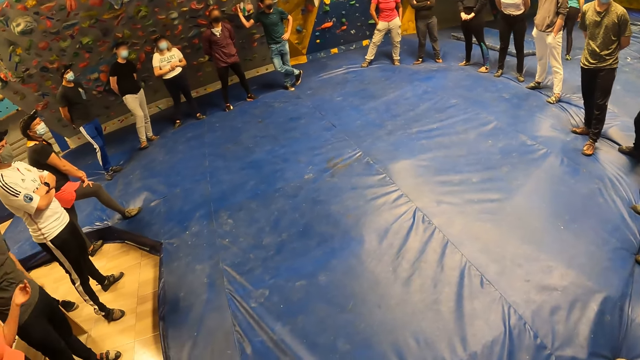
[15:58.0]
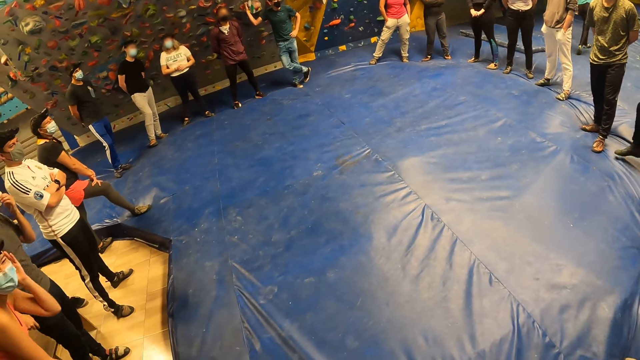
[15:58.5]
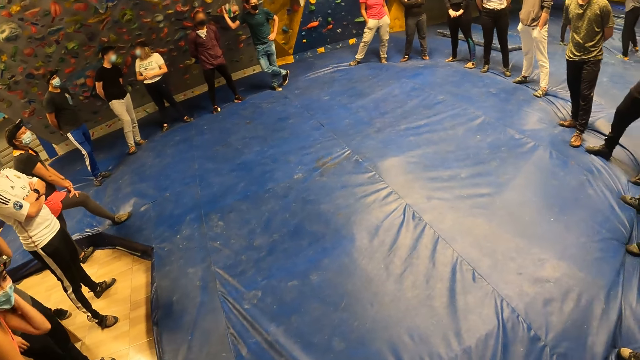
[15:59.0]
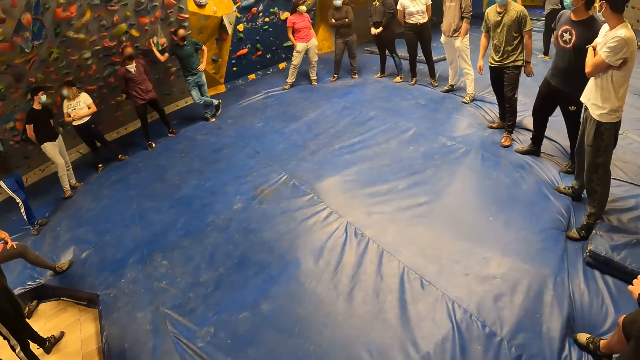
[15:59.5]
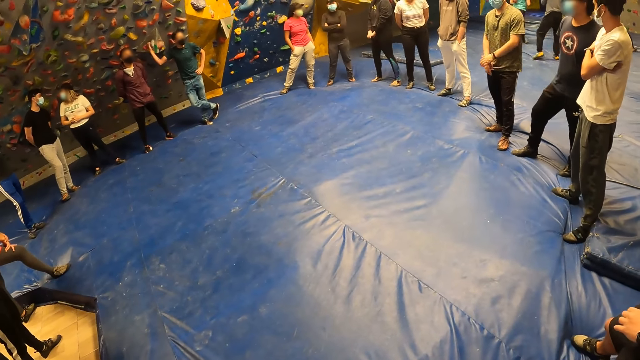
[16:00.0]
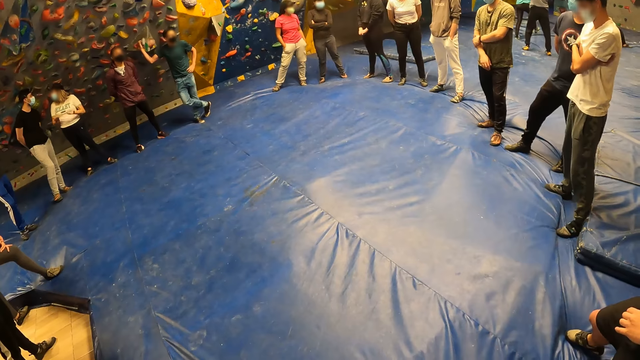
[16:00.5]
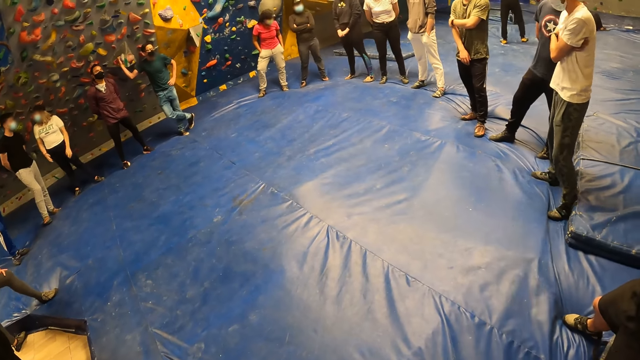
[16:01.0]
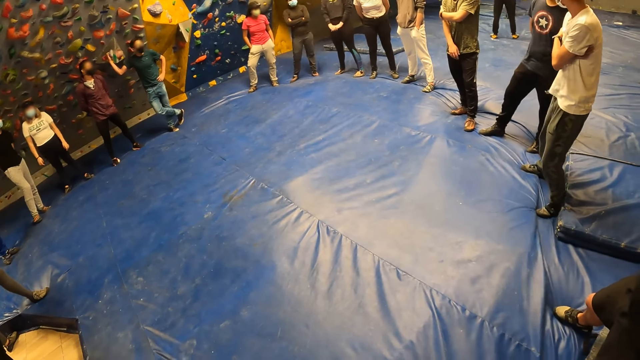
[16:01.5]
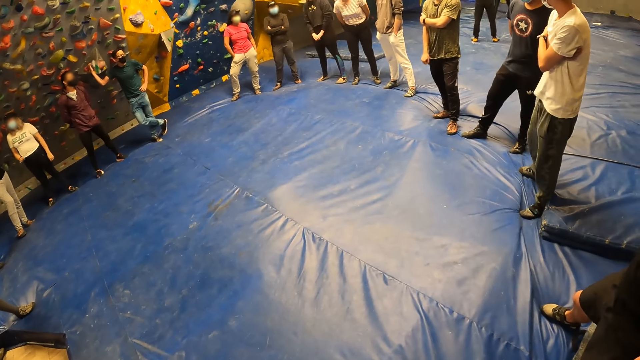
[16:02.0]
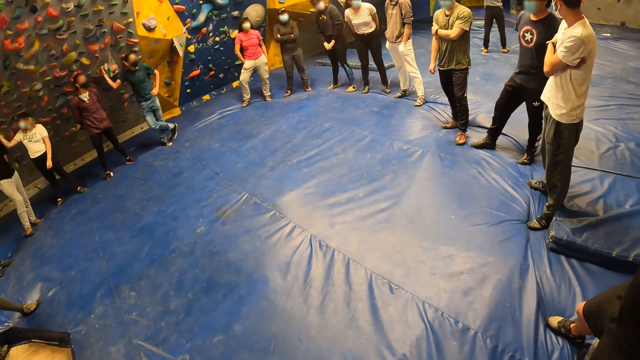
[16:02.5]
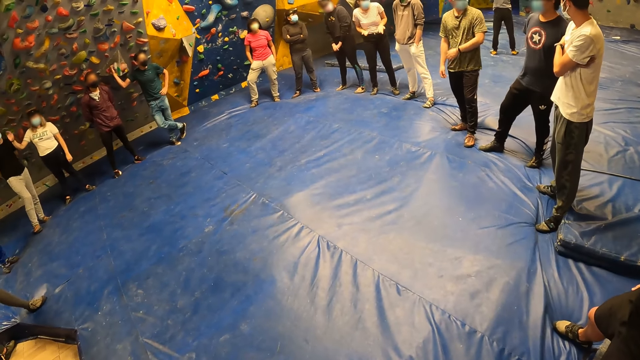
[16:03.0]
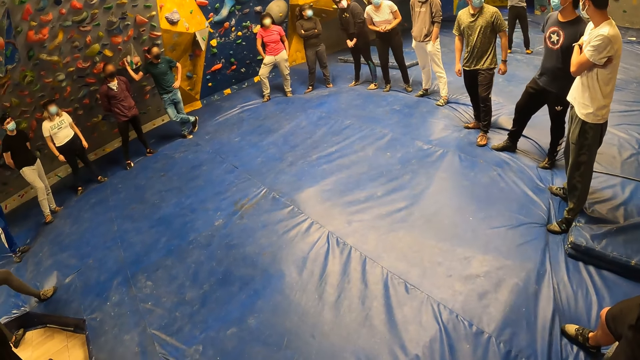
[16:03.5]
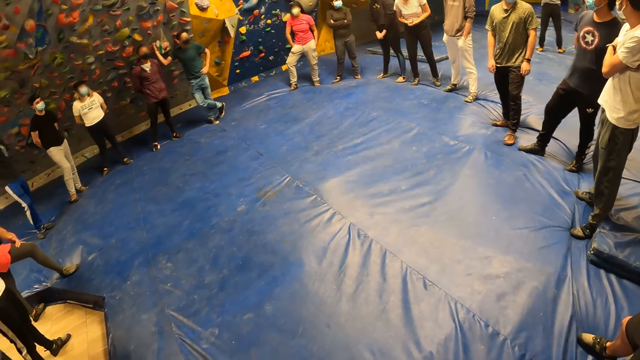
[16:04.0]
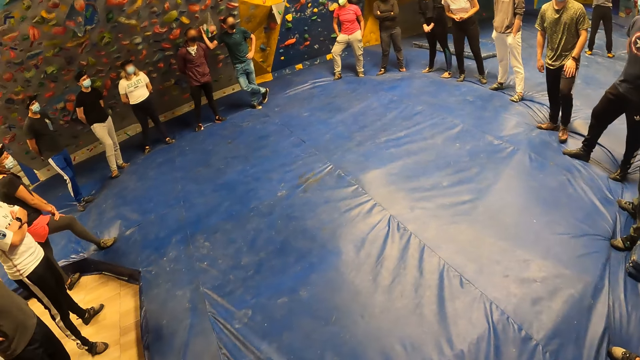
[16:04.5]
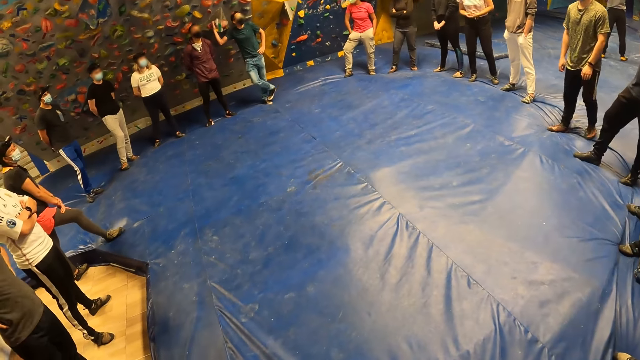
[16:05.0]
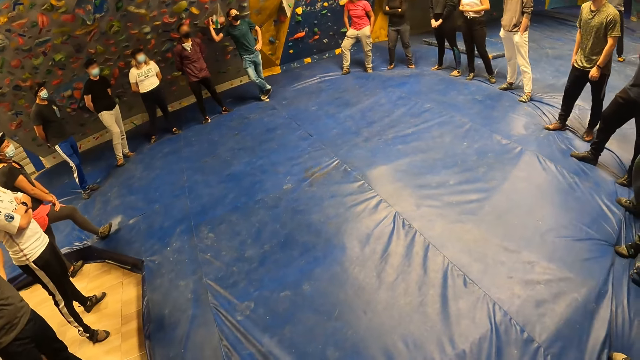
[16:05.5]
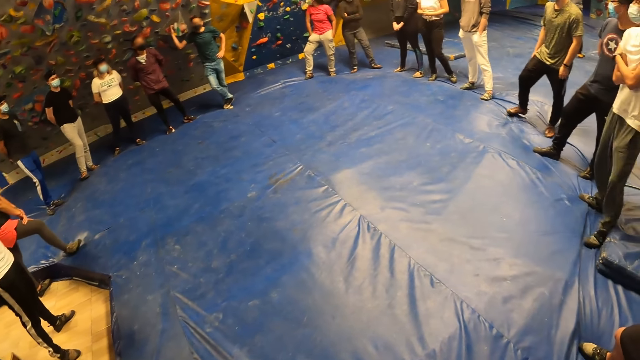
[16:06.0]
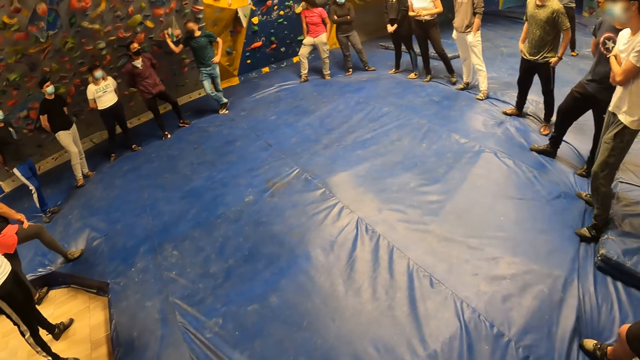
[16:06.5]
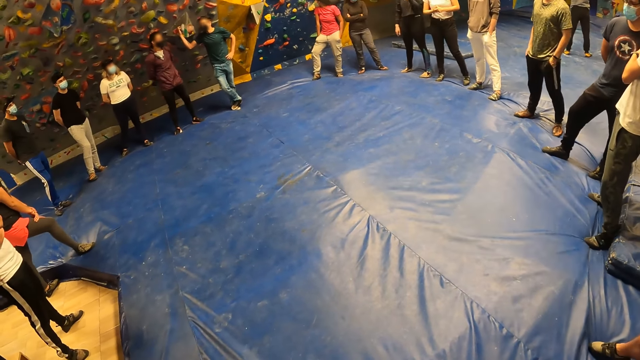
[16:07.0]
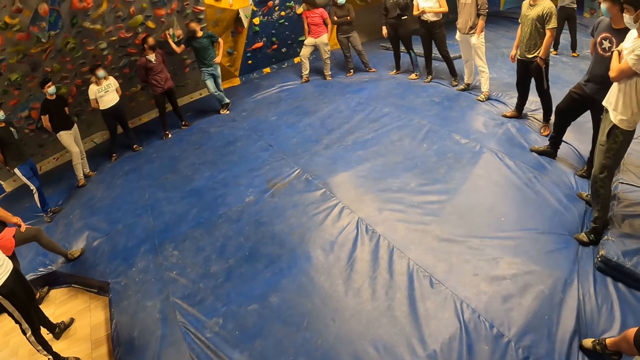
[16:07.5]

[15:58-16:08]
The camera wearer does something.

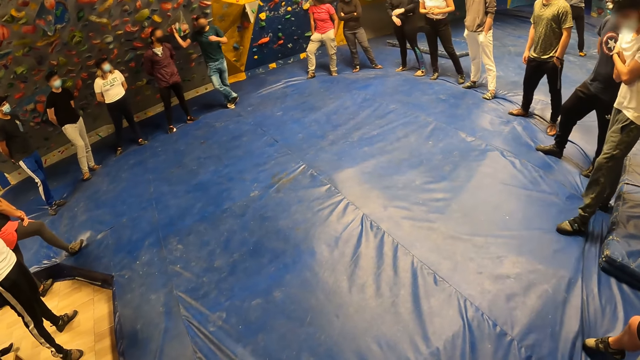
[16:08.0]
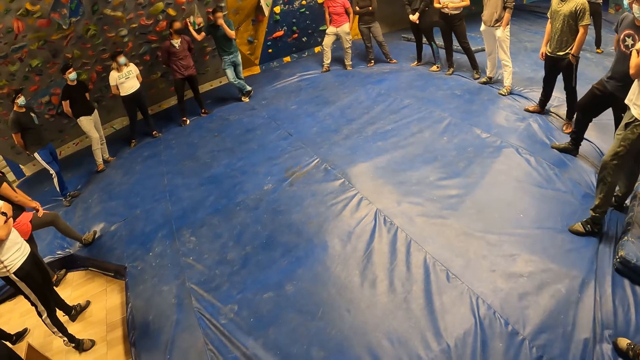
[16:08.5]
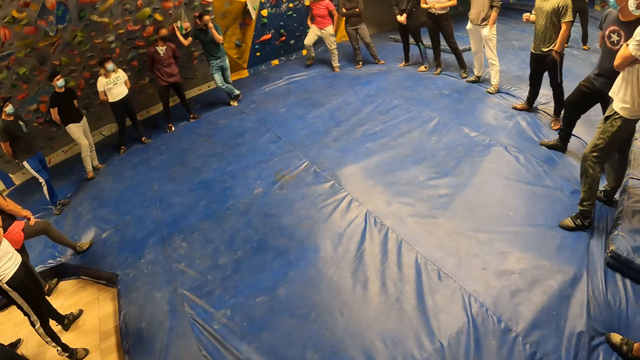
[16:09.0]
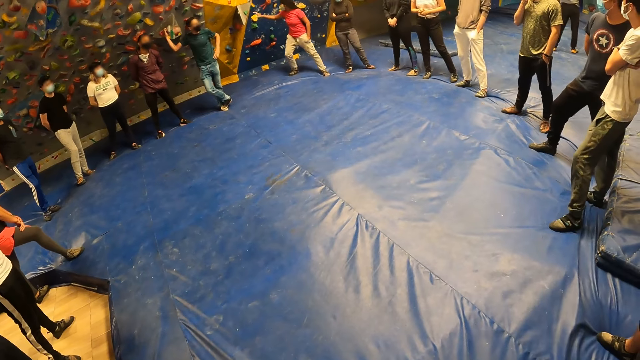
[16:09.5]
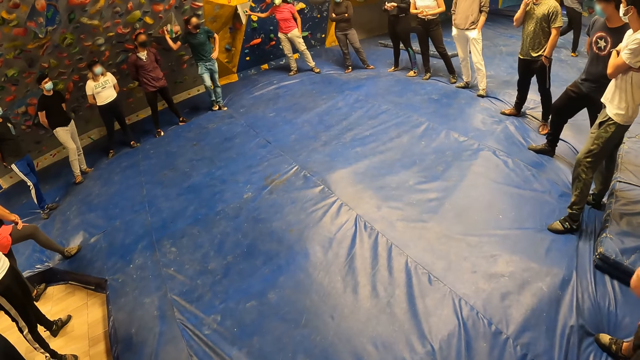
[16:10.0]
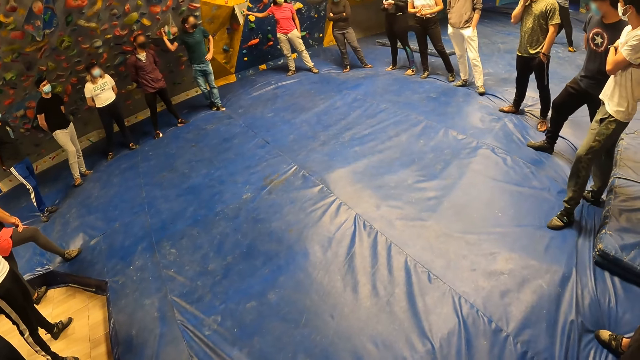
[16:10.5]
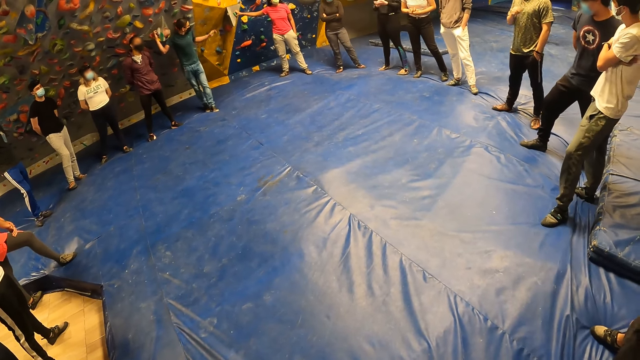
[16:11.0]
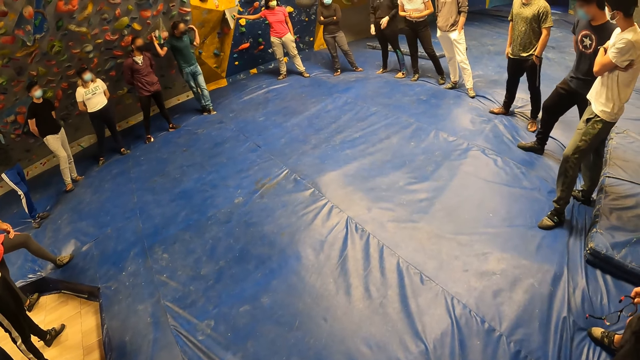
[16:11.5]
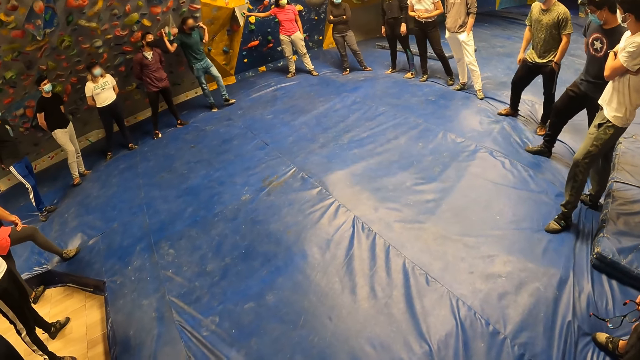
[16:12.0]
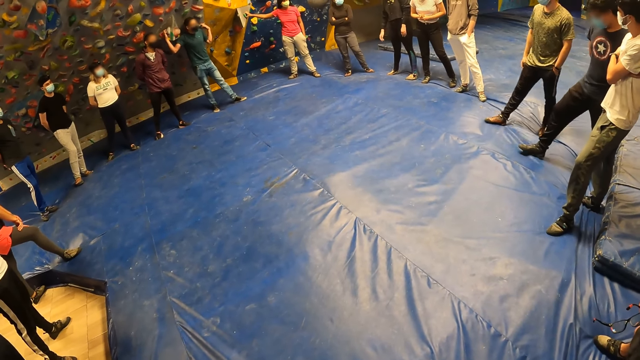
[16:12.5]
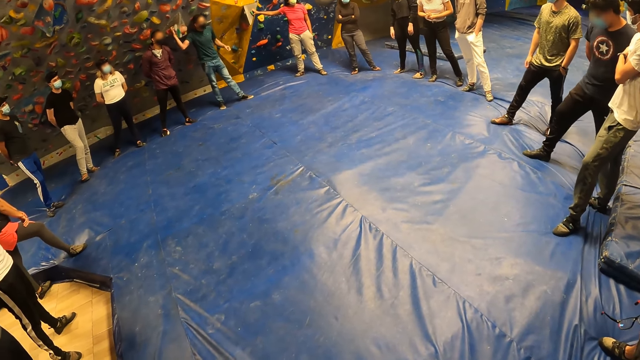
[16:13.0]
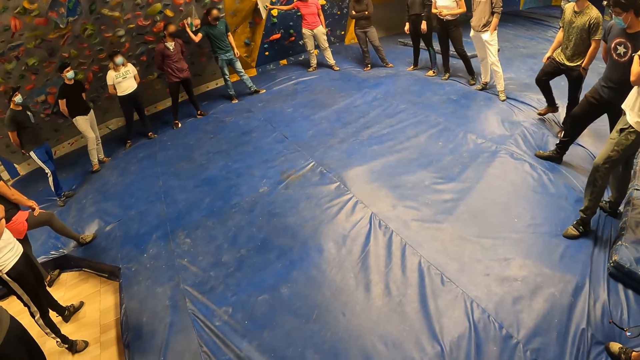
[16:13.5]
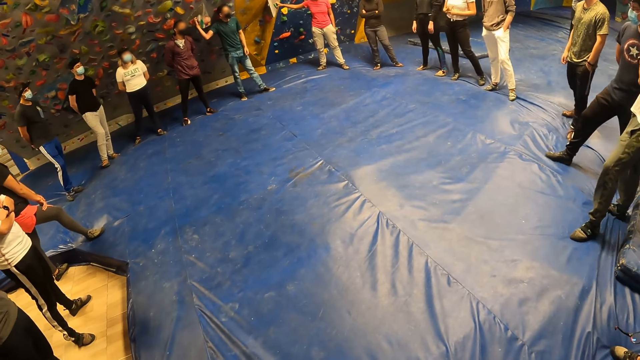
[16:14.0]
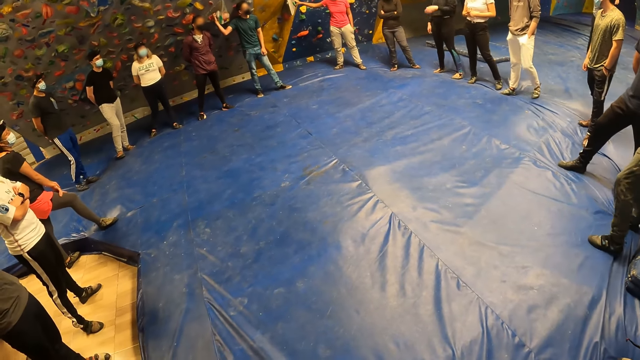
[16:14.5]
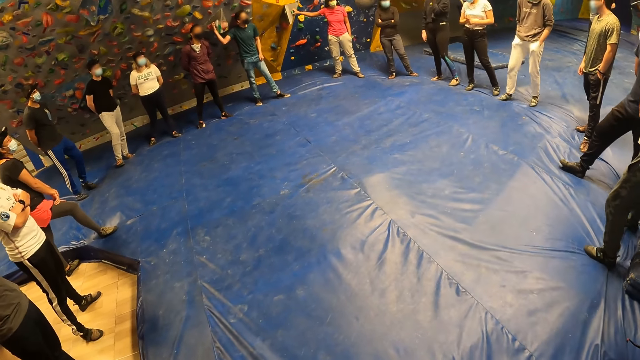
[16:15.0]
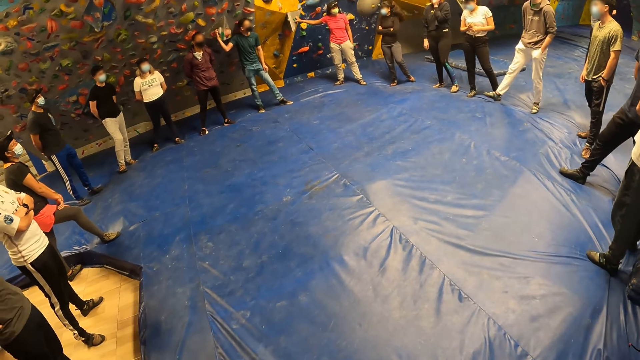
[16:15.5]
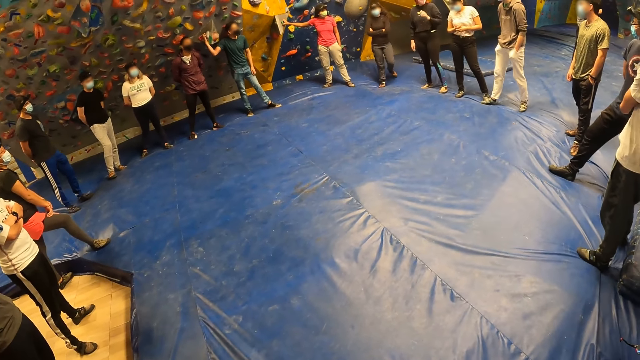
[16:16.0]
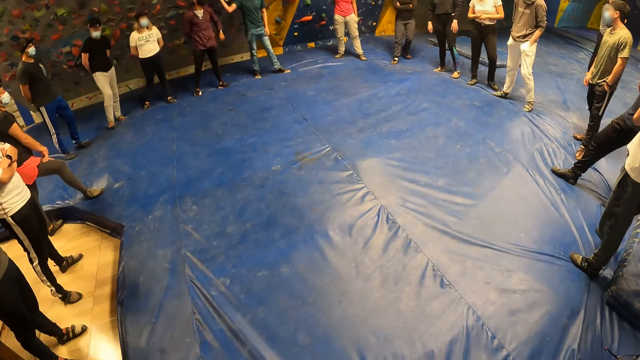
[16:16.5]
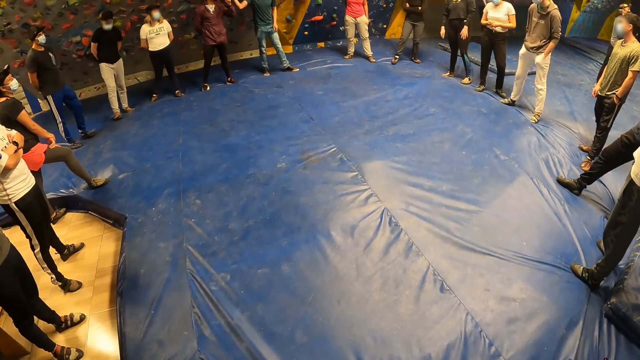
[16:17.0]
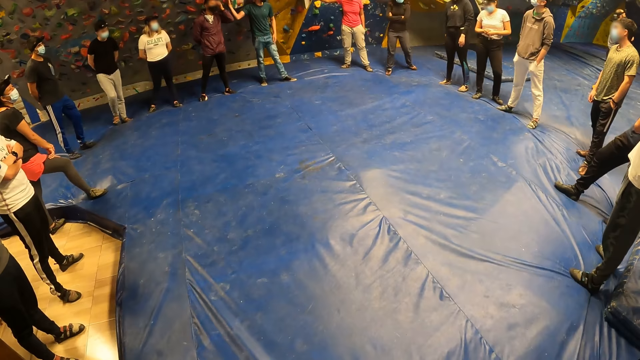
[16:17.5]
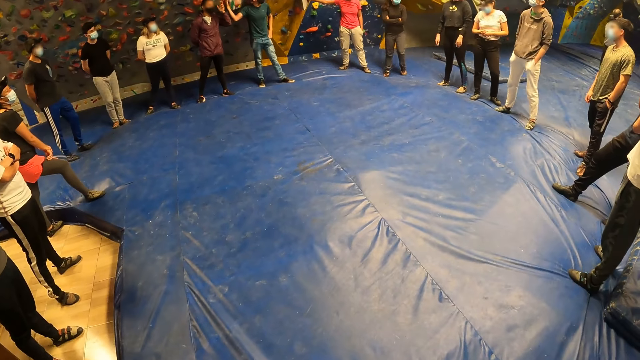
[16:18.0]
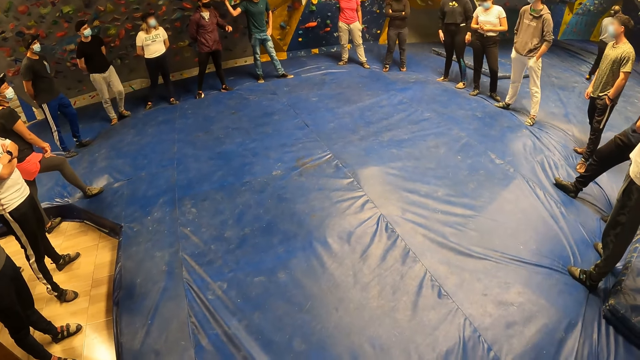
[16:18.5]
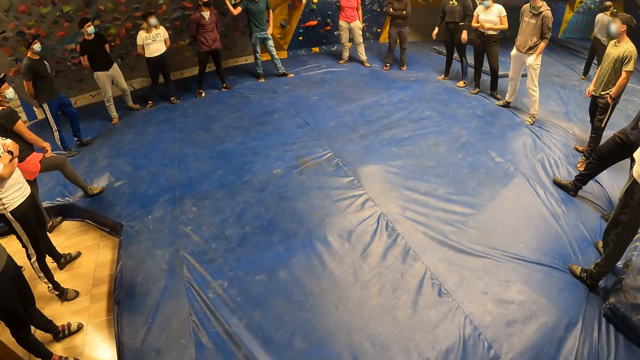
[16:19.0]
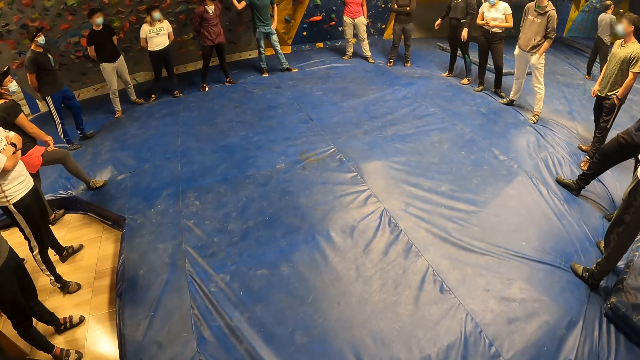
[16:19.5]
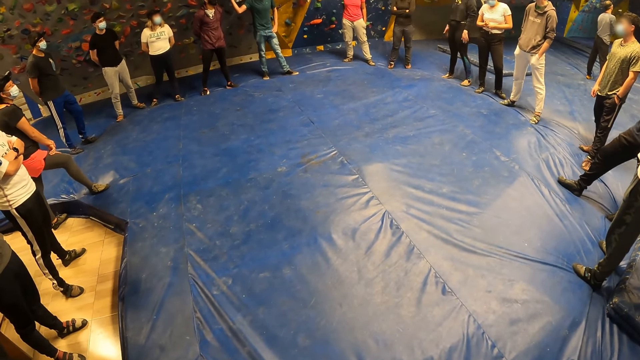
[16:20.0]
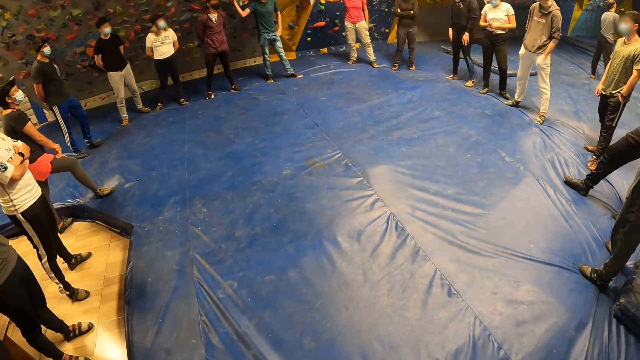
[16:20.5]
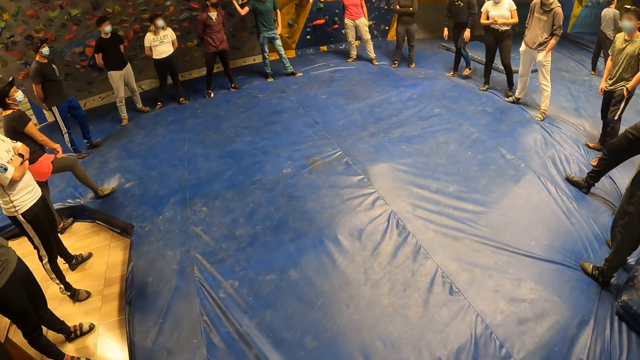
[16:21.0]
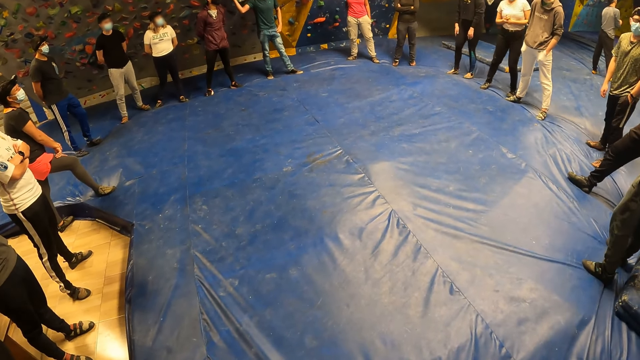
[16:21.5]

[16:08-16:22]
The camera wearer moves a hand.
